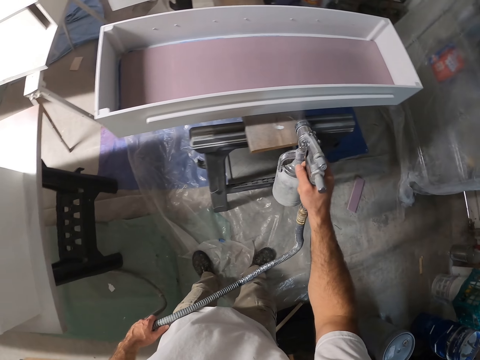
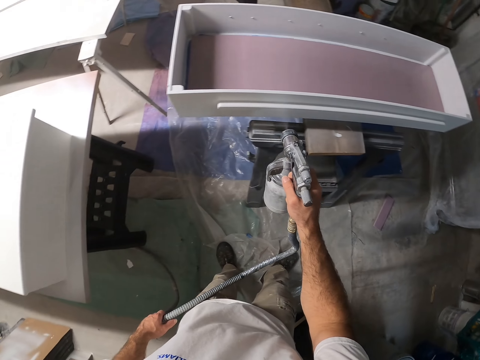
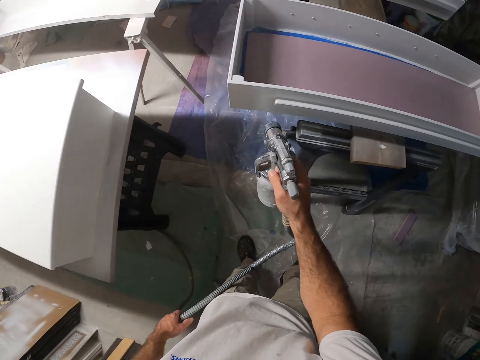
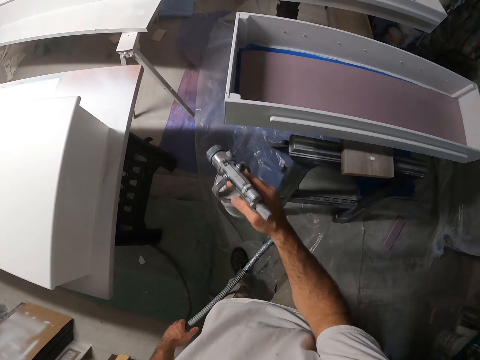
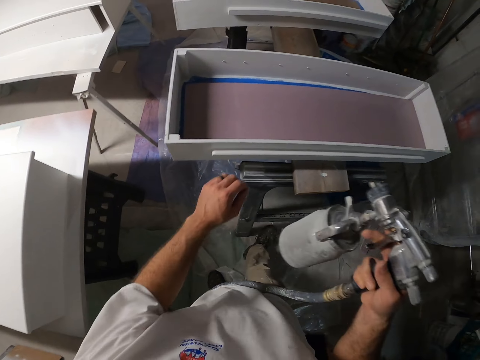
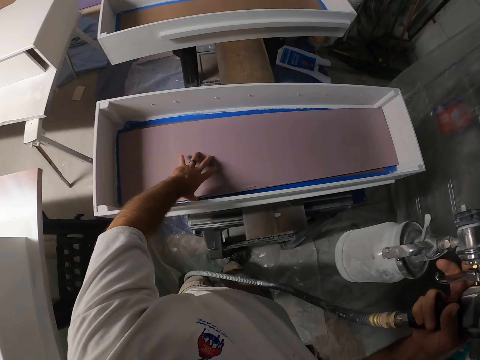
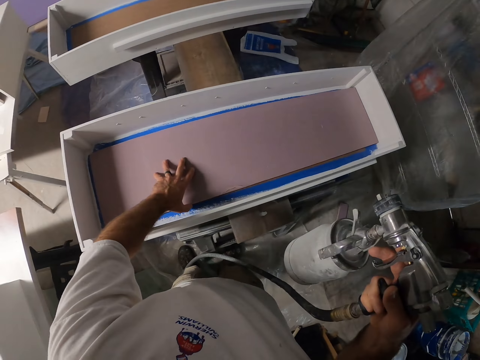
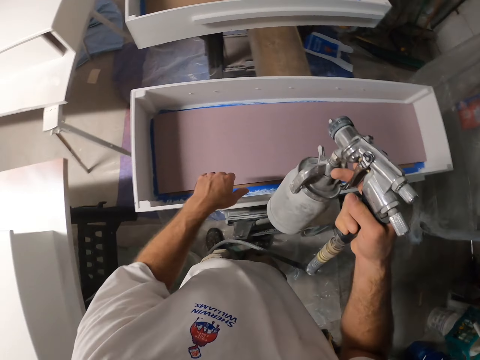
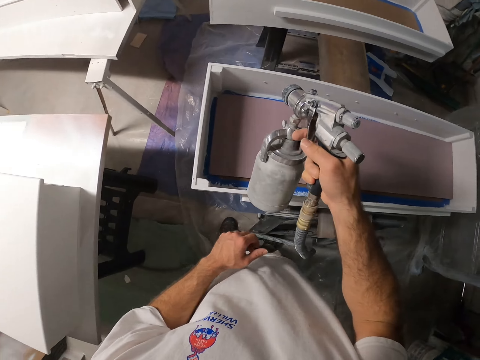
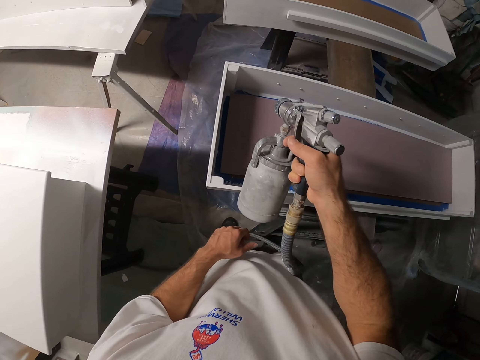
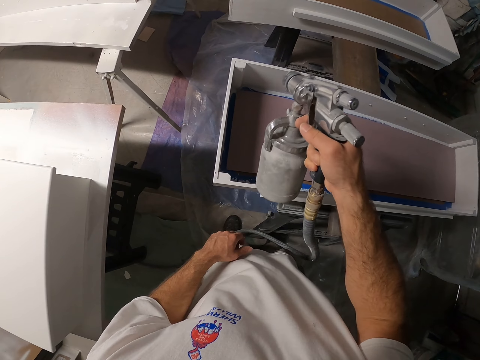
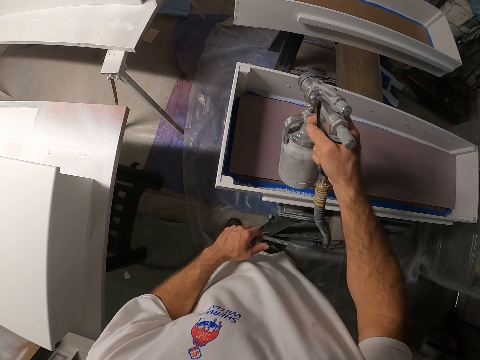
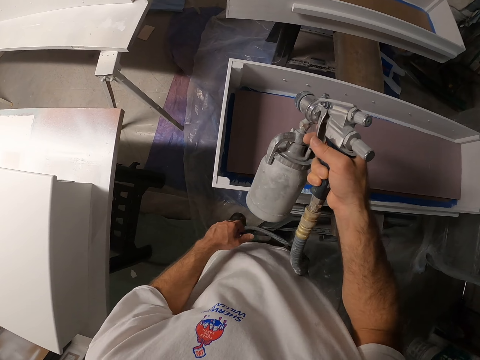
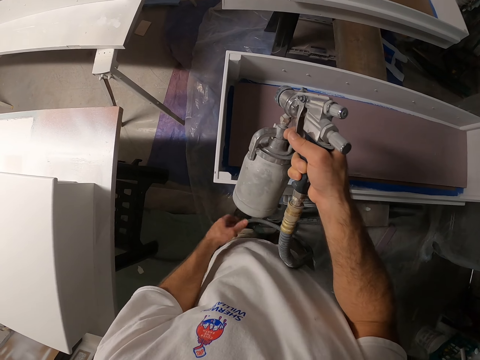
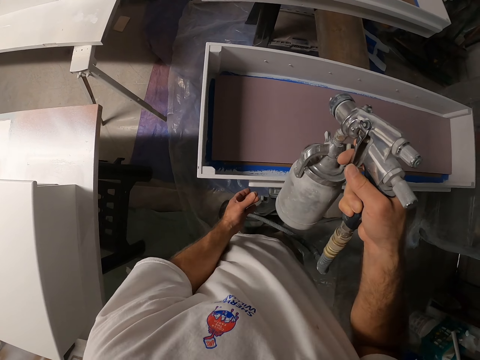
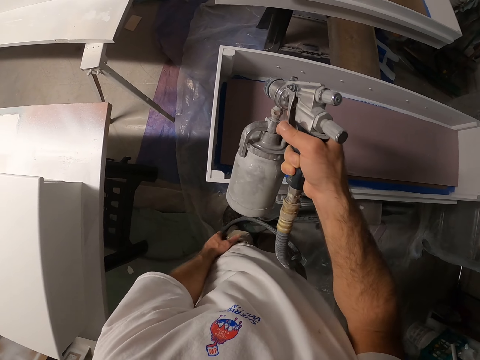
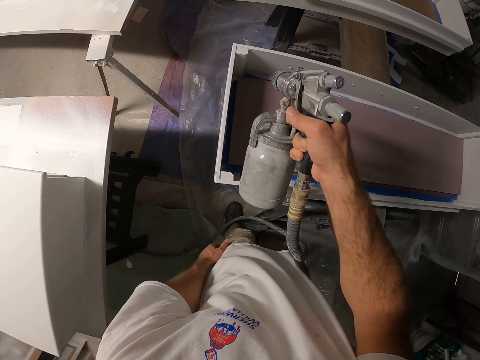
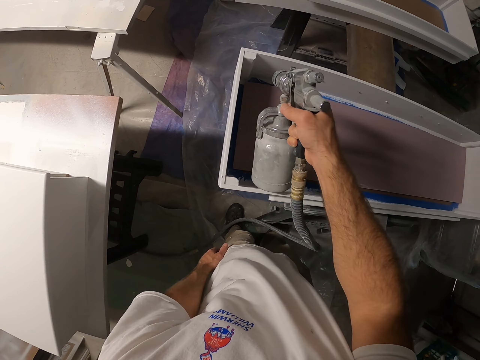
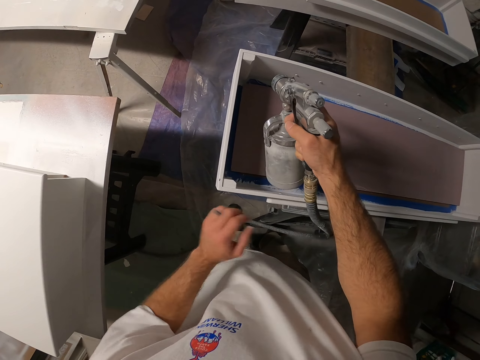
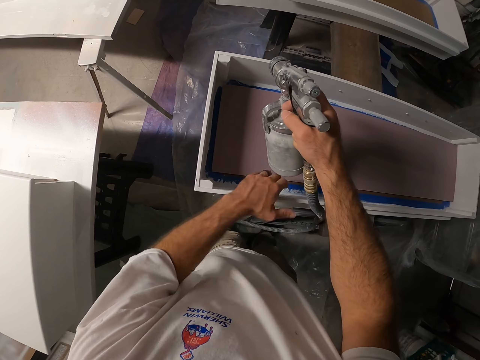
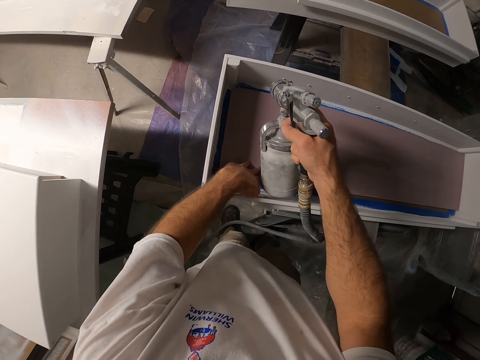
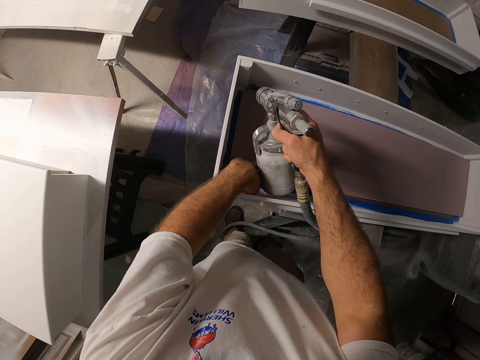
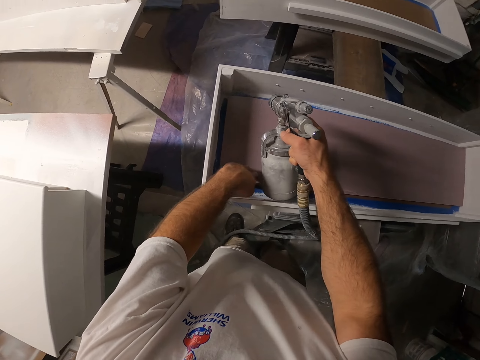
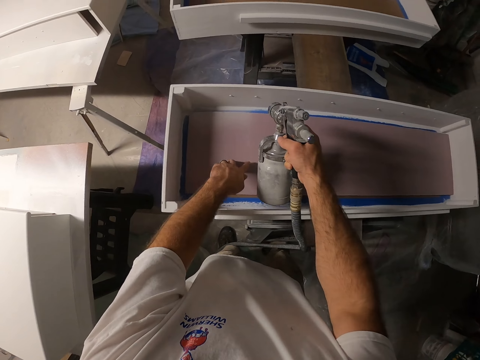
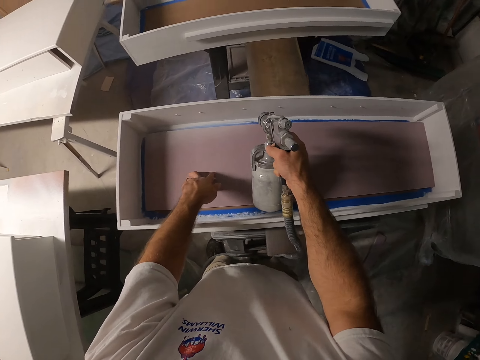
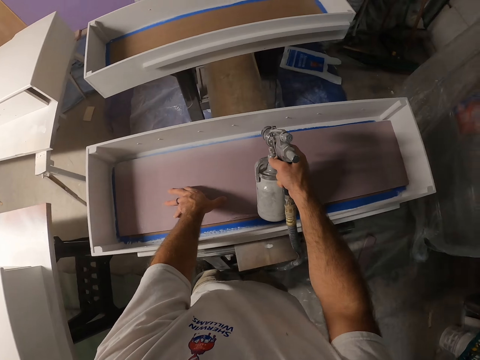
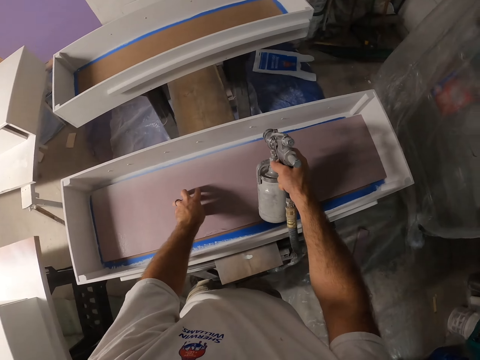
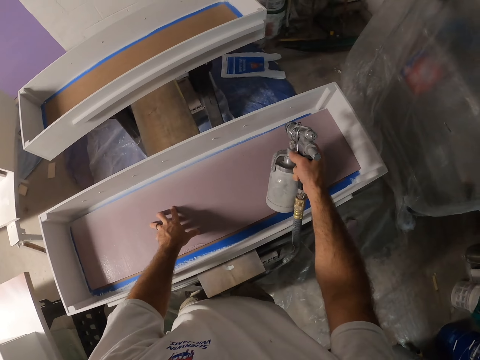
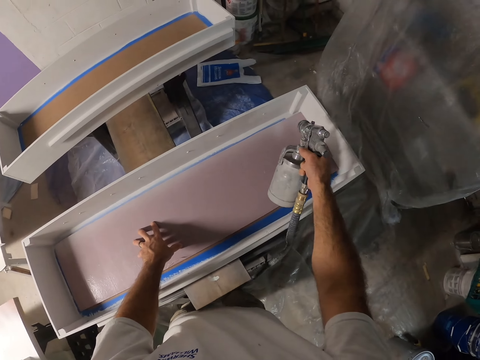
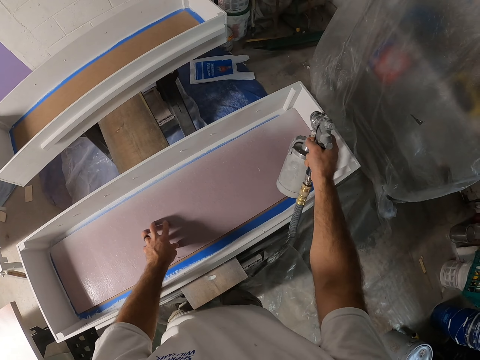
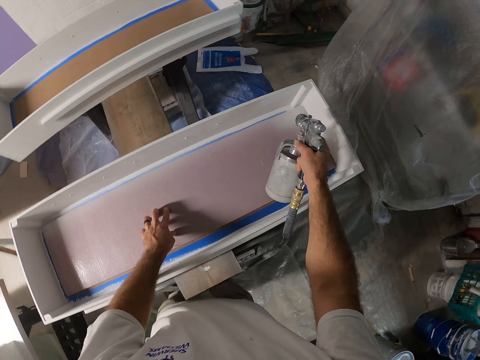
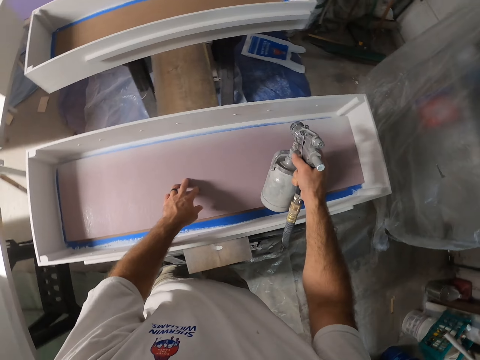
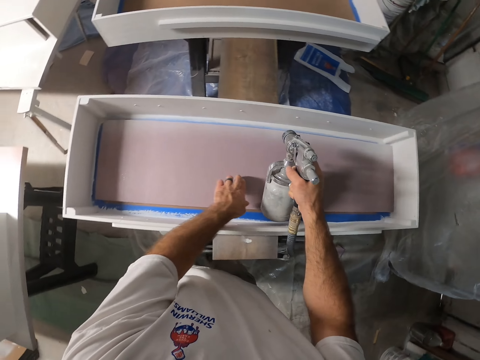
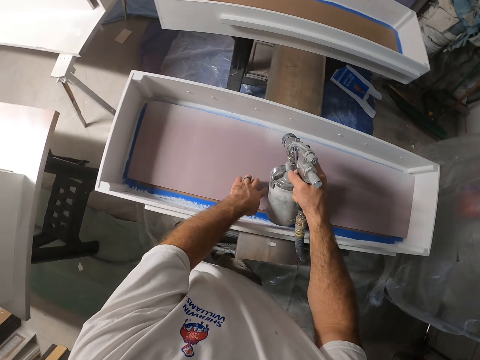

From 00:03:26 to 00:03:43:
The camera wearer adjusts the plank or cardboard in the box with his left hand. He sprays the box with the paint sprayer with his right hand. He adjusts the plank in the box with his left hand. He sprays paint in the box.

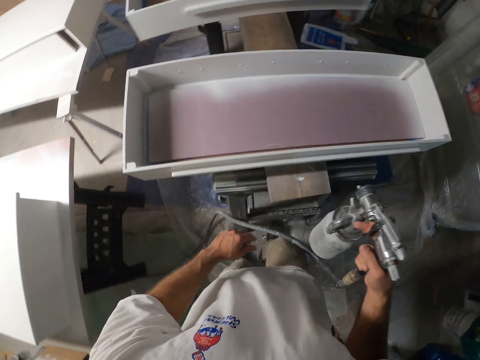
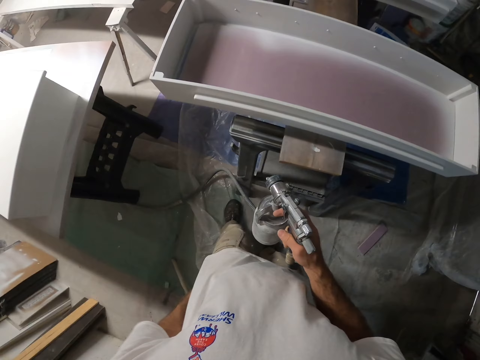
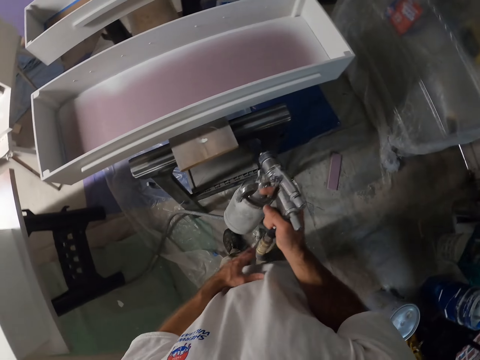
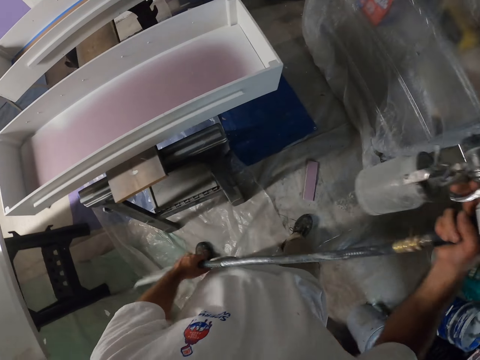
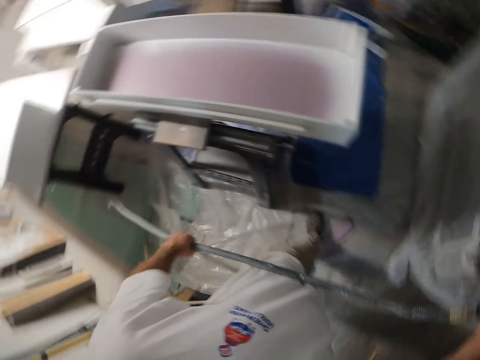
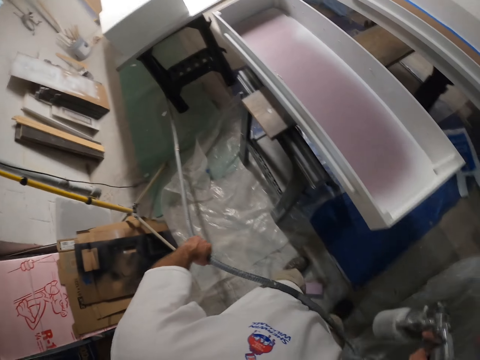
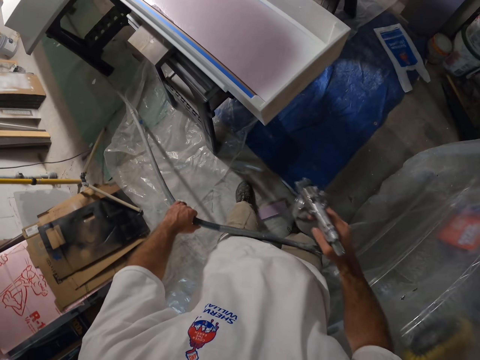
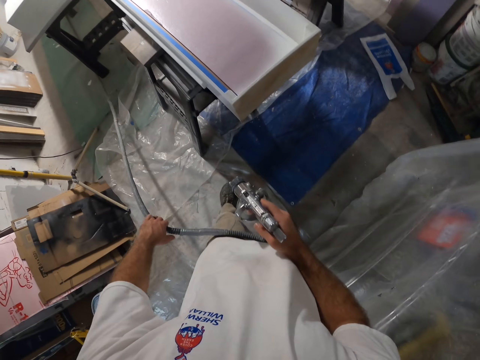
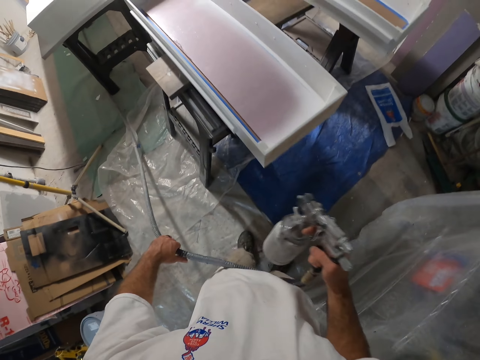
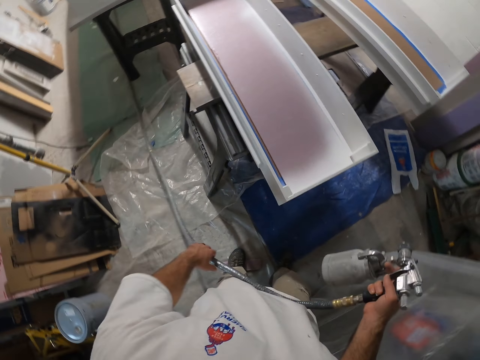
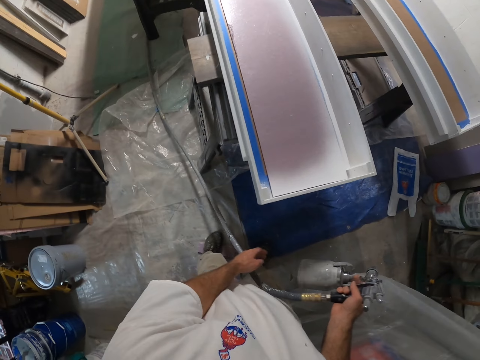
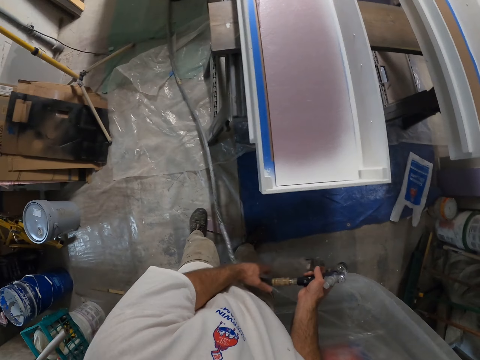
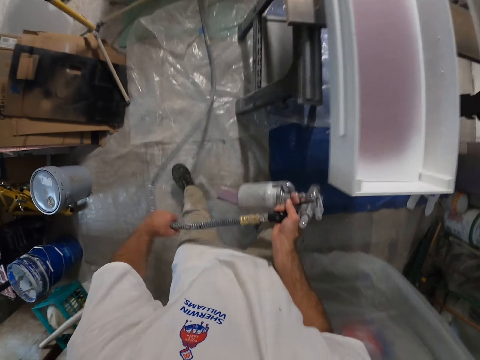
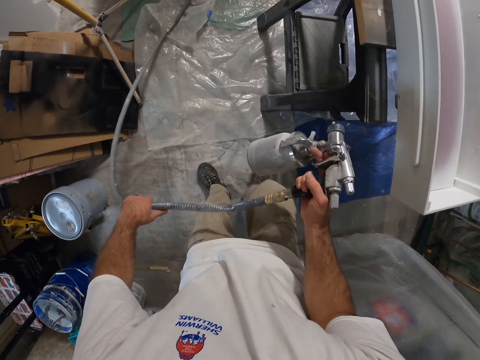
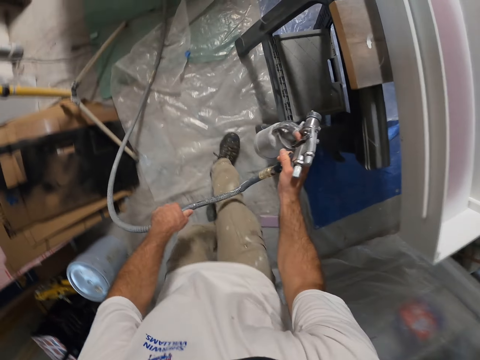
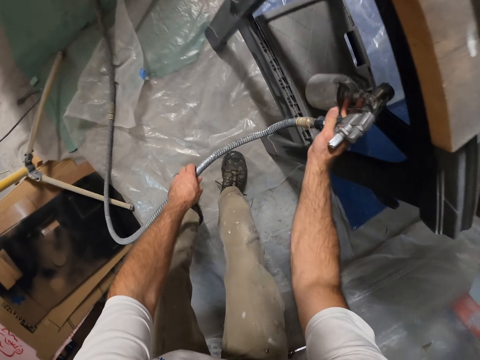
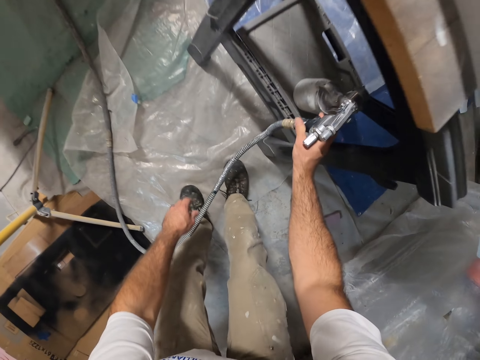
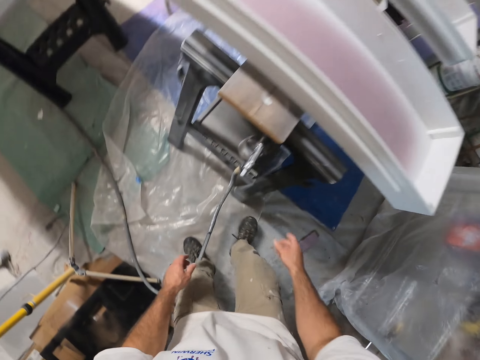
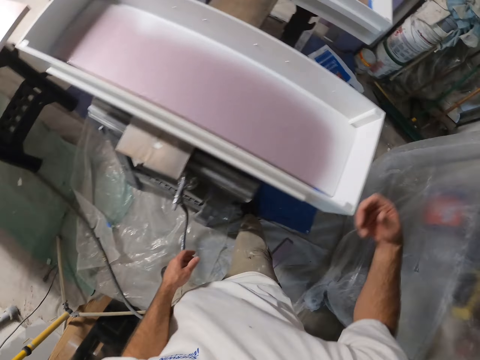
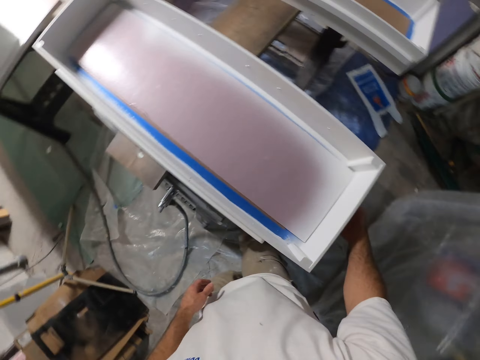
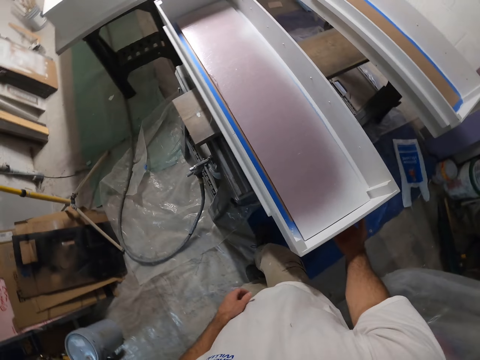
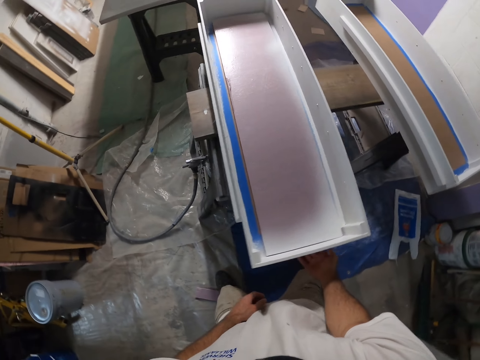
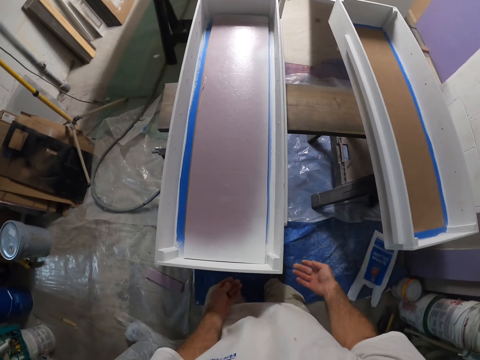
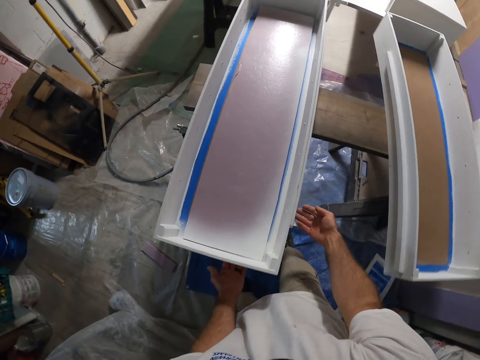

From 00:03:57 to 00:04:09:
The camera wearer holds the hose of the paint sprayer with his left hand. He sprays the box with the paint sprayer with his right hand. He drops the paint sprayer on the stand under the table with his right hand.
